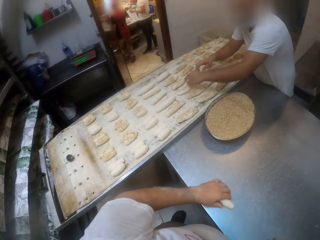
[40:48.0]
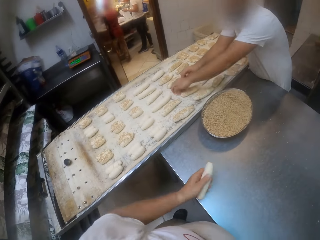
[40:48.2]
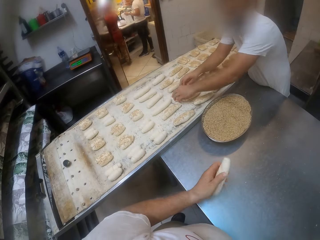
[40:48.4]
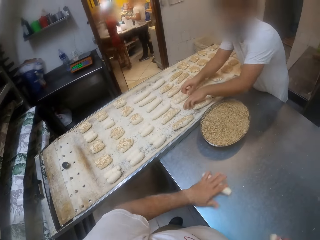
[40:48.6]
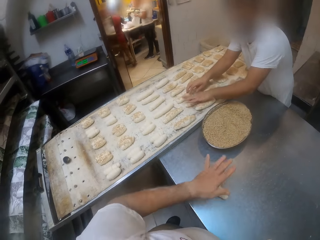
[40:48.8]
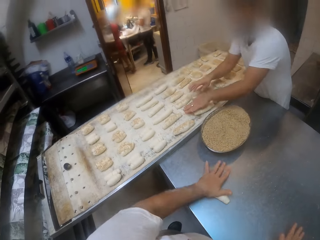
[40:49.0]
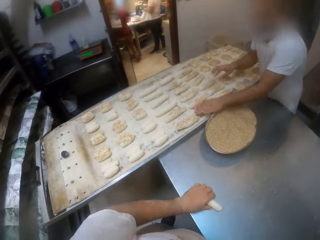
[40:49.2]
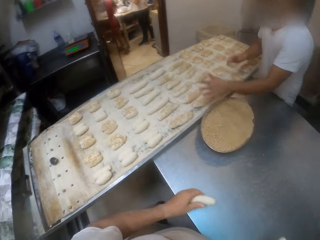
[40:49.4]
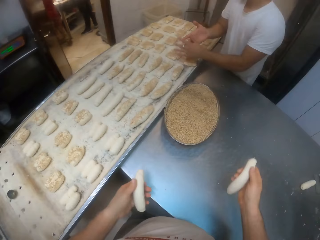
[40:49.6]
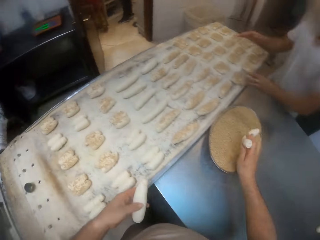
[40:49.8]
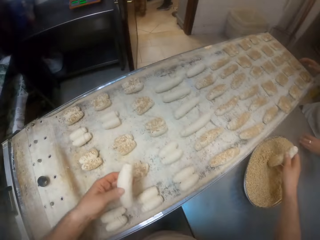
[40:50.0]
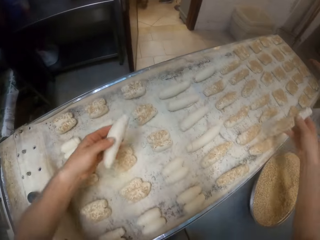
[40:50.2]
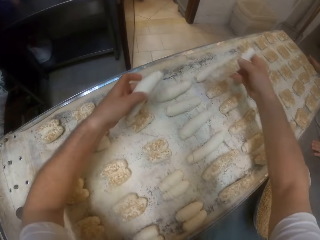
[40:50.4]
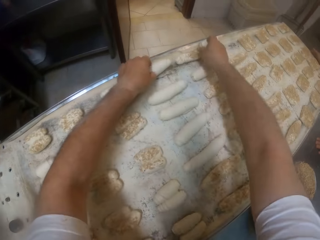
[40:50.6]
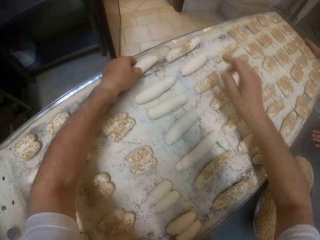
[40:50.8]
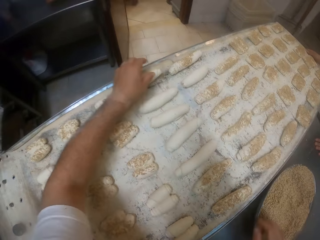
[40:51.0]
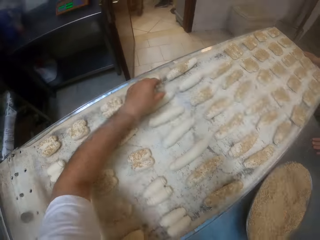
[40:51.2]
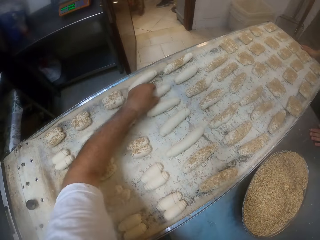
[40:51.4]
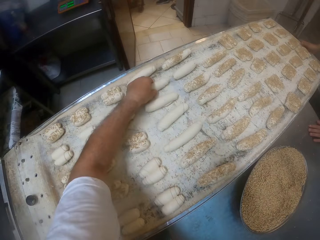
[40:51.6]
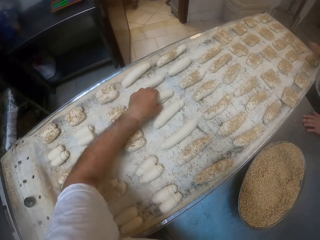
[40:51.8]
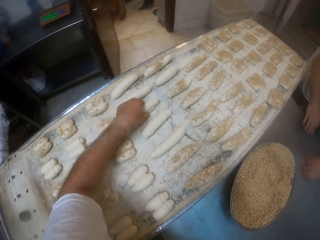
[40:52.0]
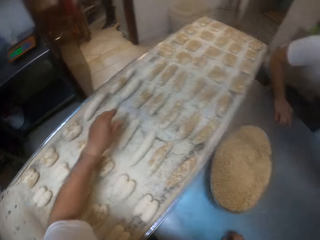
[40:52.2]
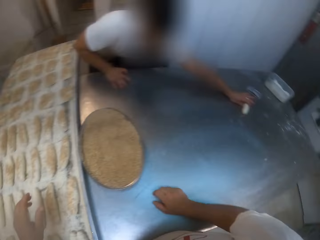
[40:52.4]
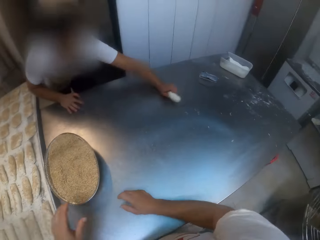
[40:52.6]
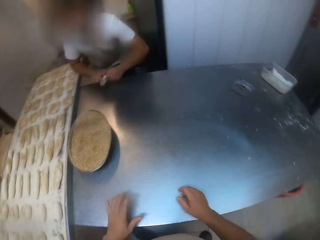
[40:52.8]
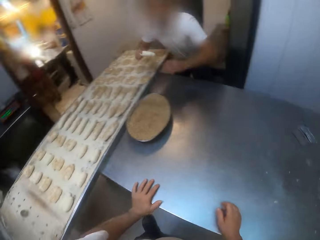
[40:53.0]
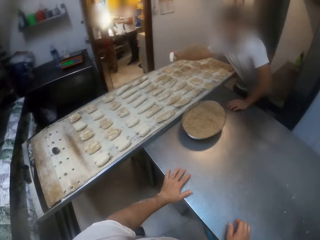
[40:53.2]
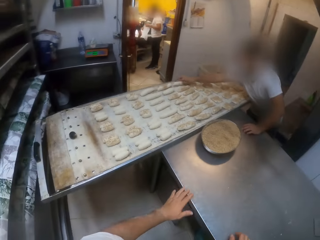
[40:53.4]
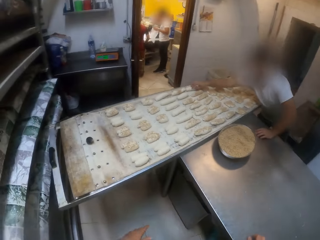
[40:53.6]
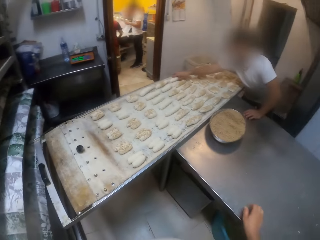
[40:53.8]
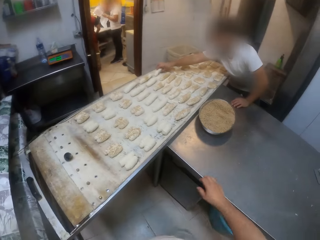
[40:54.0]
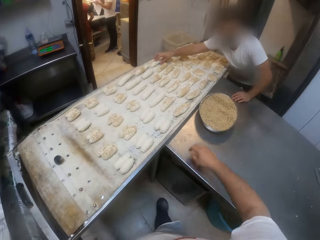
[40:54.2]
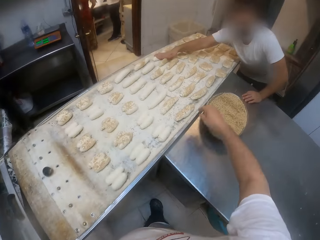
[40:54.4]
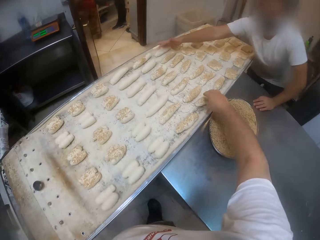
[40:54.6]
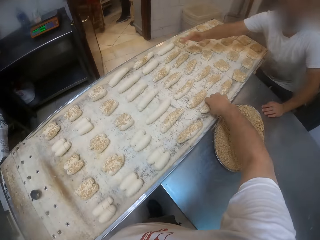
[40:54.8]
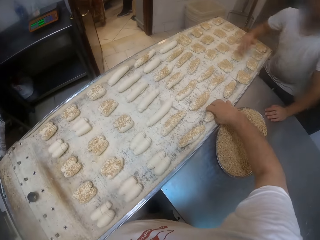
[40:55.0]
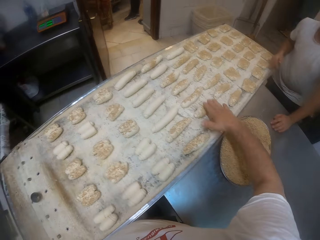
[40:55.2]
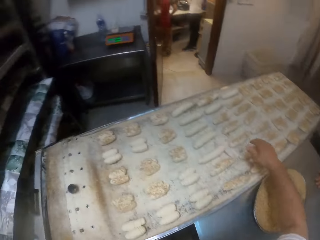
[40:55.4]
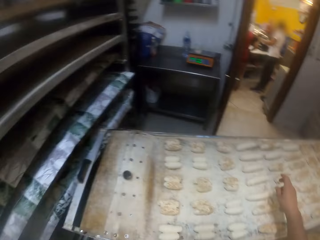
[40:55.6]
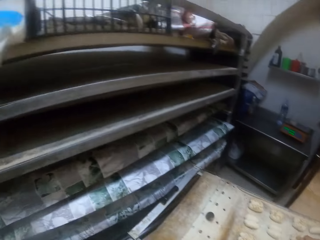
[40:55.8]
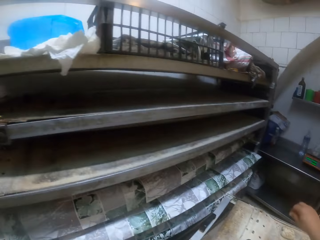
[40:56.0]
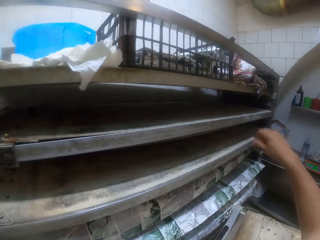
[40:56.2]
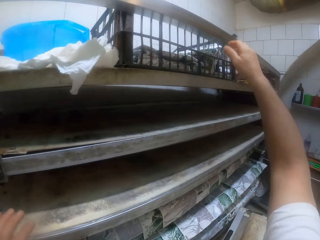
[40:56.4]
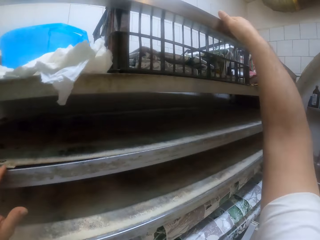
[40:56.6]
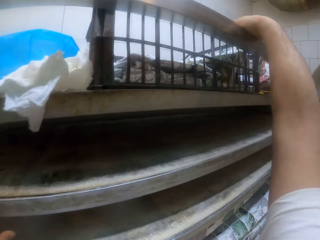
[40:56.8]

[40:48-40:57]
The camera wearer rolls the rolled doughs on the table with both hands. He picks up the rolled dough with his left hand, rolls the rolled dough on the table with his left hand, and presses the rolled doughs on the table with both hands. A man presses the rolled dough on the dough pan with his left hand. The camera wearer picks up the rolled doughs from the table with both hands. The man dusts both hands on the dough pan. The camera wearer puts the rolled dough in the yeast tray with his right hand. The man places his left hand on the table. The camera wearer drops the rolled dough on the dough pan with his right hand. He drops the rolled dough on the dough pan with his left hand. He moves the rolled dough with his left hand on the dough pan. The man places his right hand on the table and picks up the rolled dough from the table with his left hand. The camera wearer places both hands on the table. The man passes the rolled dough to his right hand, places his left hand on the table, drops the rolled dough on the dough pan with his right hand, and presses the rolled dough on the dough pan with his right hand. The camera wearer walks towards the table. He moves the rolled dough on the dough pan with his right hand. He touches the dough on the table with the right hand. He presses the rolled dough on the dough pan with his right hand.

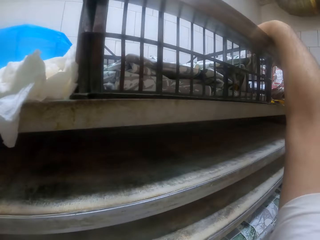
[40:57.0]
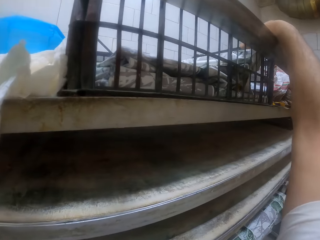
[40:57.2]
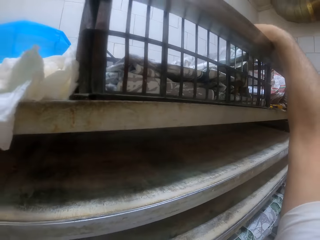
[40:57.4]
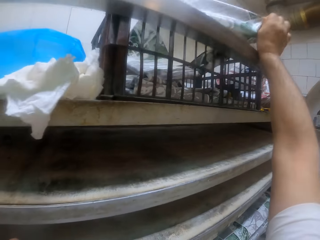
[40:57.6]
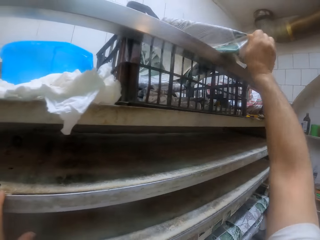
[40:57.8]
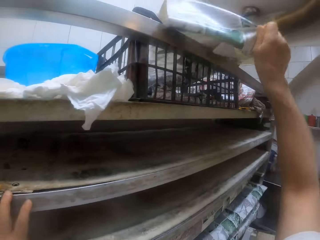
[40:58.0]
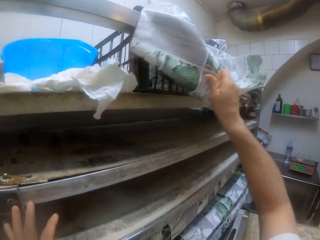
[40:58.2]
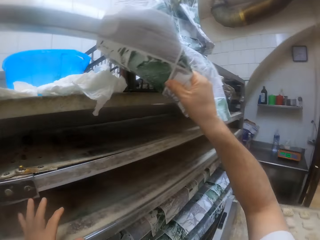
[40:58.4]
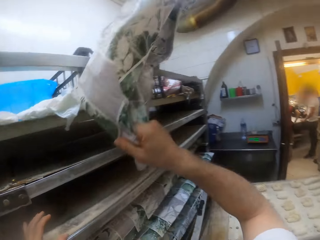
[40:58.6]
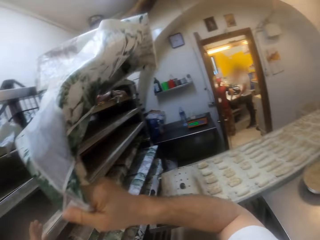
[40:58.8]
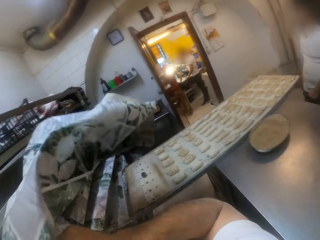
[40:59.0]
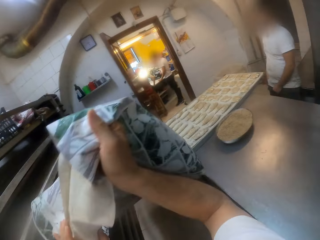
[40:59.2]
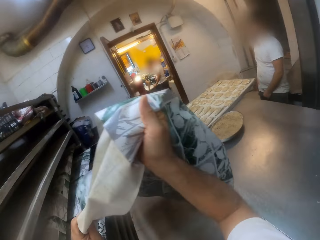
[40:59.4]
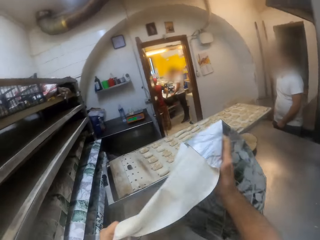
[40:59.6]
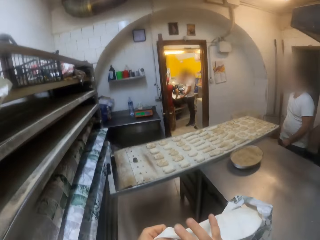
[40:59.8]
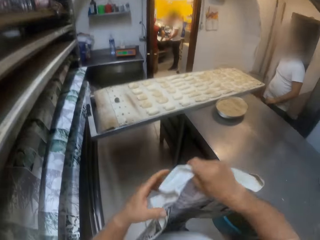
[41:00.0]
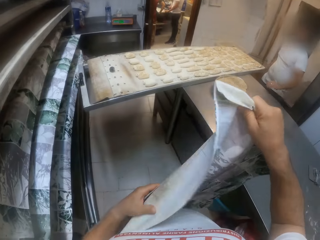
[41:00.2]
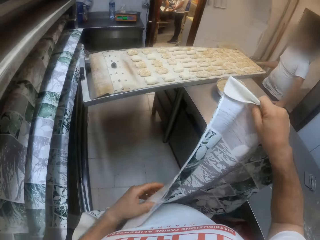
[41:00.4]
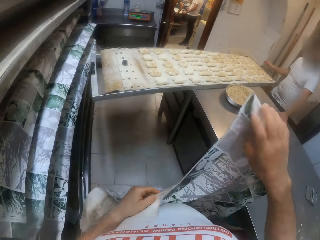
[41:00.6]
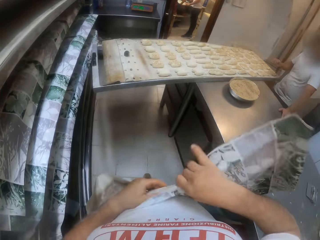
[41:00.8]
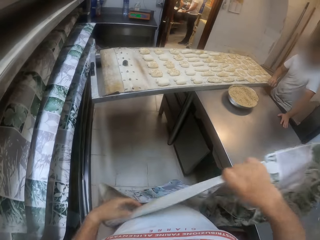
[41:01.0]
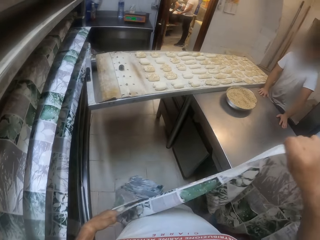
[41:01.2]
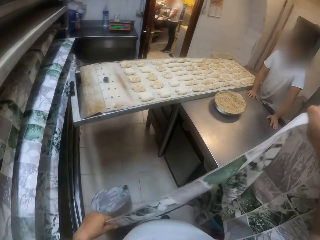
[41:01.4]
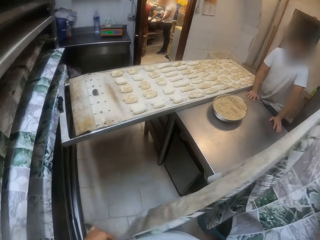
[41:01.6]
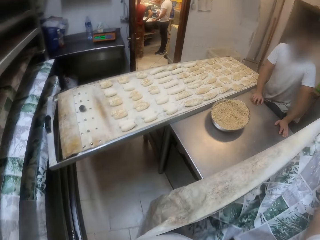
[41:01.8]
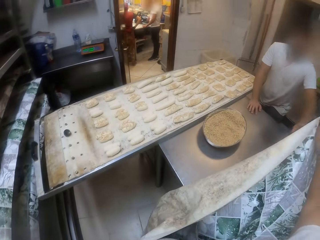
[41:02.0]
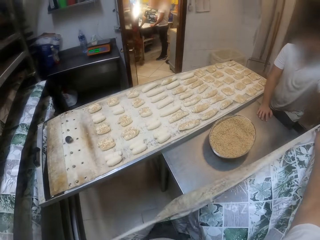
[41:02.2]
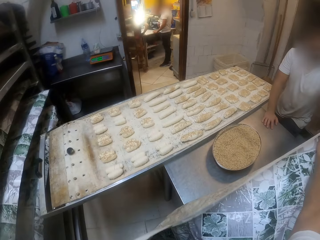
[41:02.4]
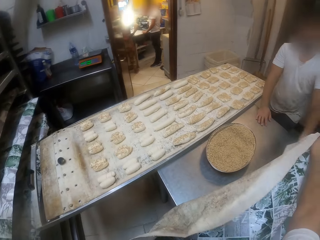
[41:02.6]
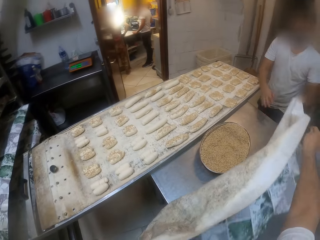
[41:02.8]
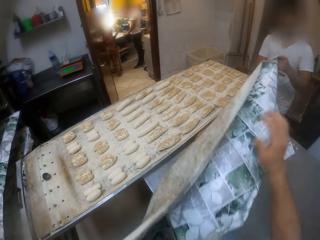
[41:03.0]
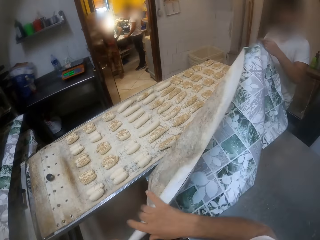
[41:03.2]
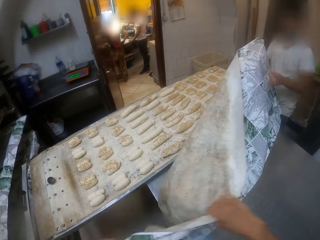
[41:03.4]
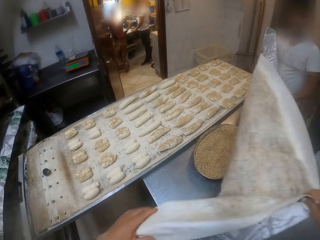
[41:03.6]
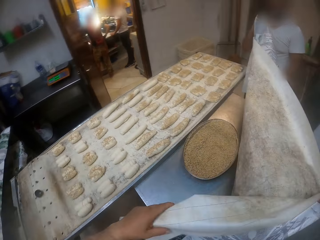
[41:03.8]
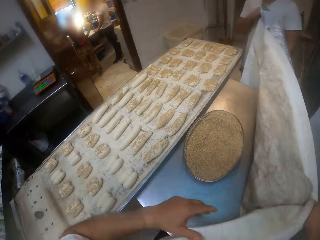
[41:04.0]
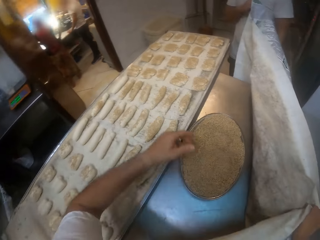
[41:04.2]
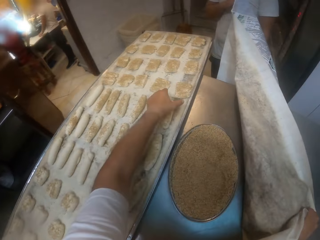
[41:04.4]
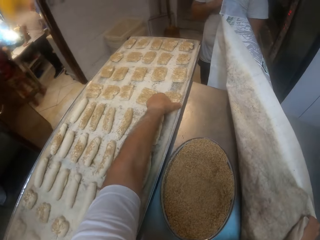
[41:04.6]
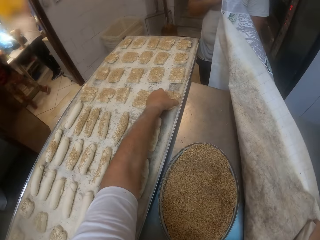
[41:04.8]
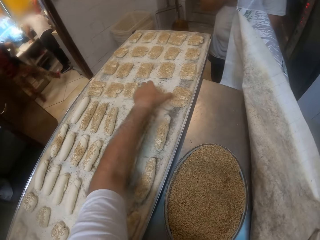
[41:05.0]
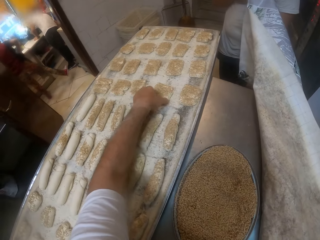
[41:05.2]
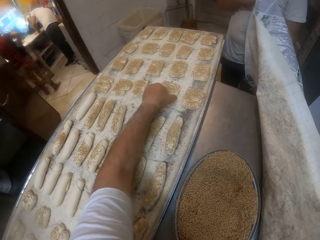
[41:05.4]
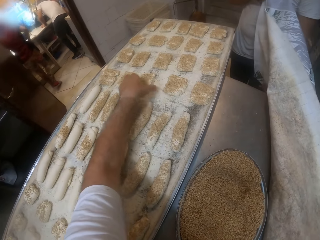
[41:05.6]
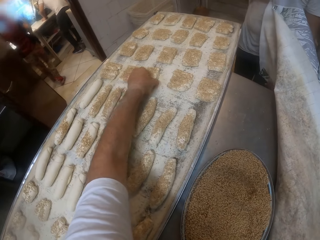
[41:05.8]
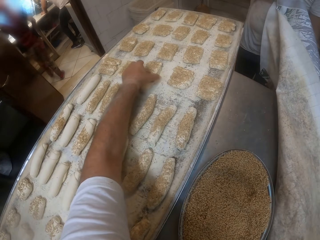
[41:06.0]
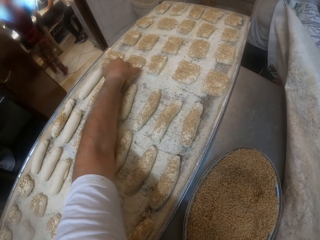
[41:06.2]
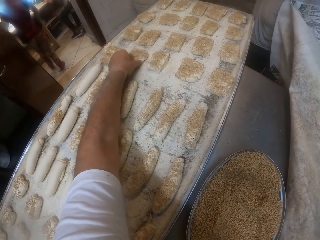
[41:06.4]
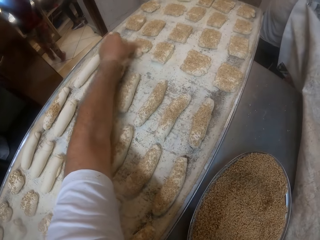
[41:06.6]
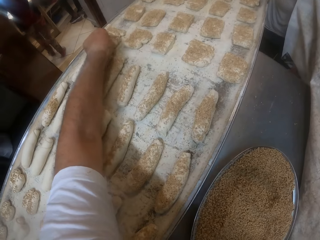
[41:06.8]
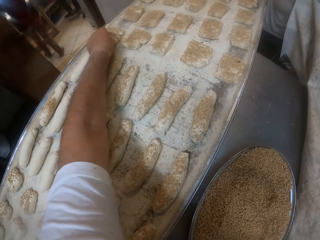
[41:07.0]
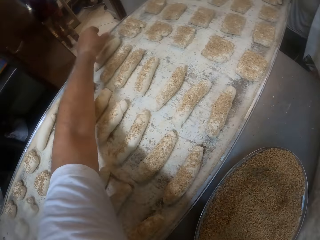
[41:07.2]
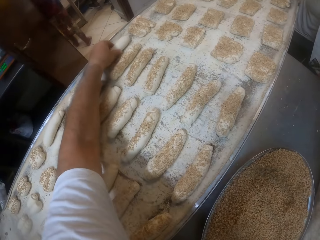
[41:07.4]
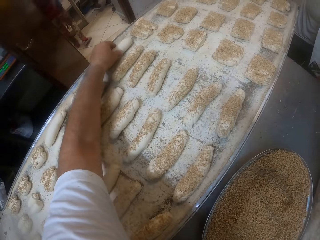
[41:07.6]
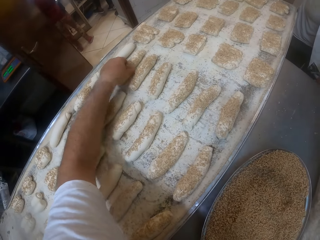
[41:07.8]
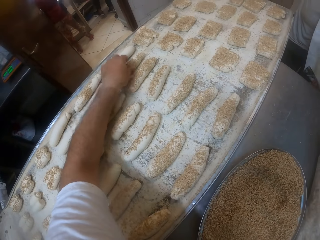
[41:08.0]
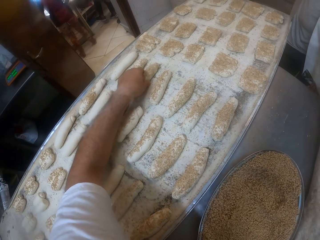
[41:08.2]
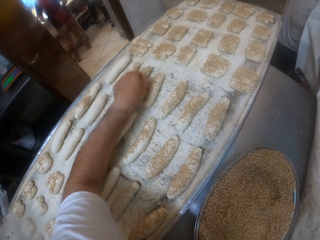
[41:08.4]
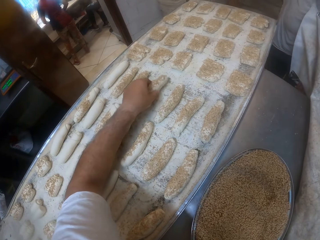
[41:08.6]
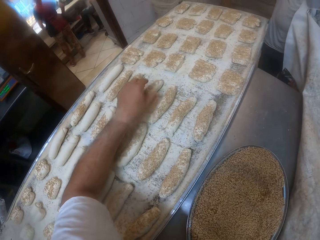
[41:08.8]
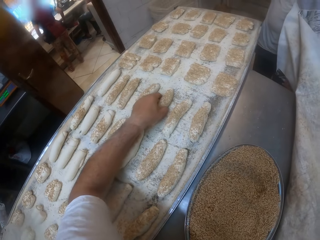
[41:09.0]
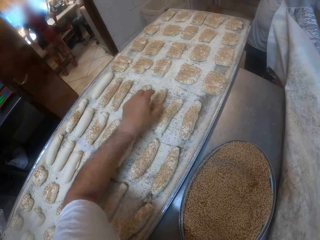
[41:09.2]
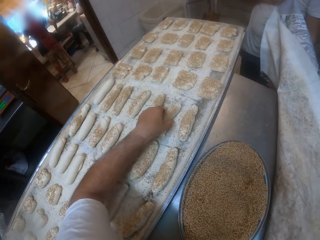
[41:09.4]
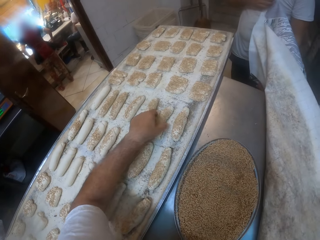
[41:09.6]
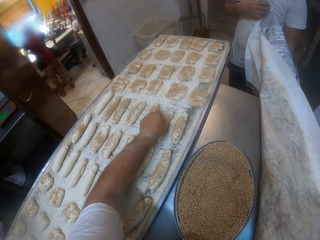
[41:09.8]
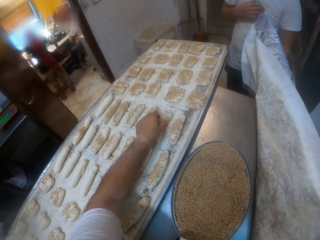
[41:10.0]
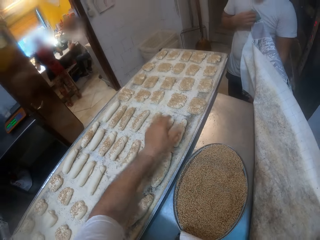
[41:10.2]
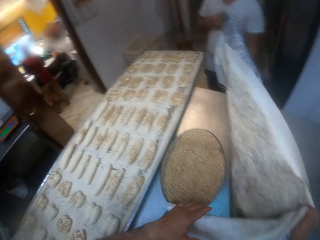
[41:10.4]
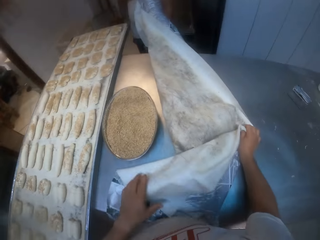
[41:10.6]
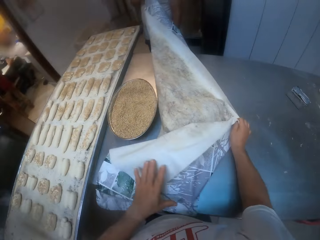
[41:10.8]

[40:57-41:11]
The camera wearer picks up a dough cover from the rack top with his right hand. He holds the dough cover with both hands. He passes the dough cover to a man with his right hand. The man grabs the dough cover with his left hand. The camera wearer and the man hold the dough cover with both hands. The camera wearer arranges the rolled doughs on the dough pan with his left hand. He arranges the dough cover with his left hand.
